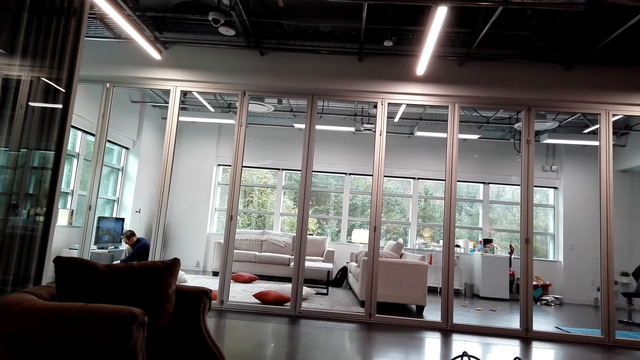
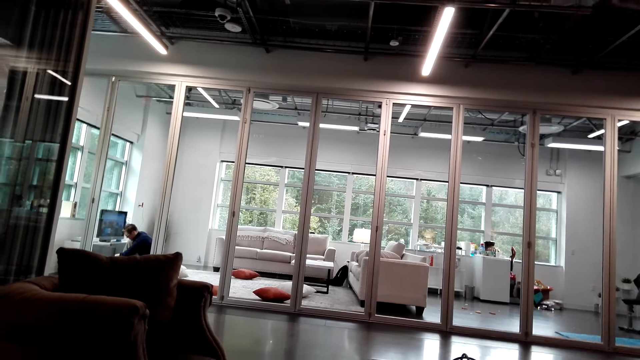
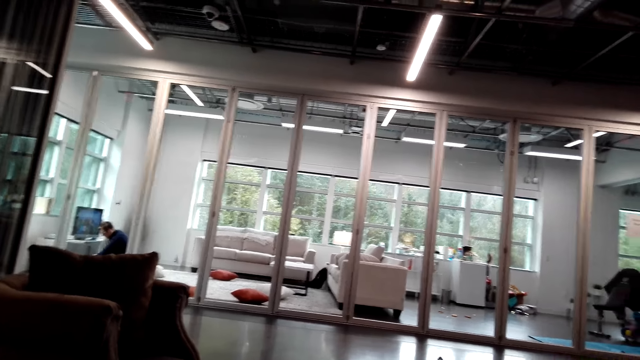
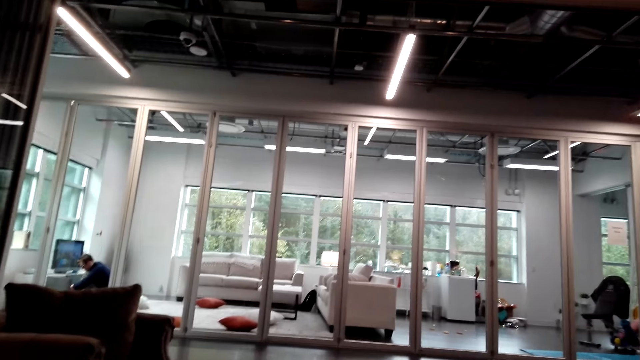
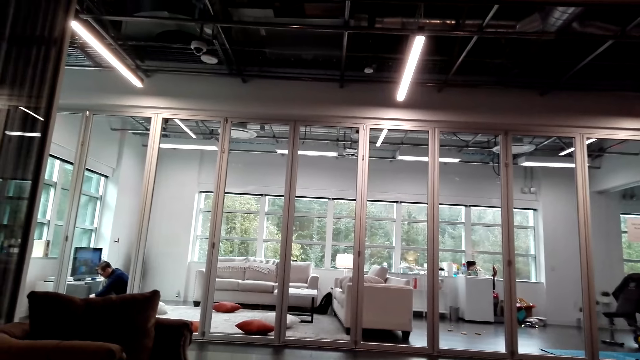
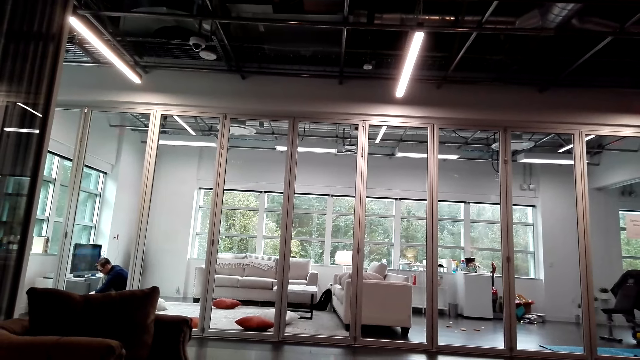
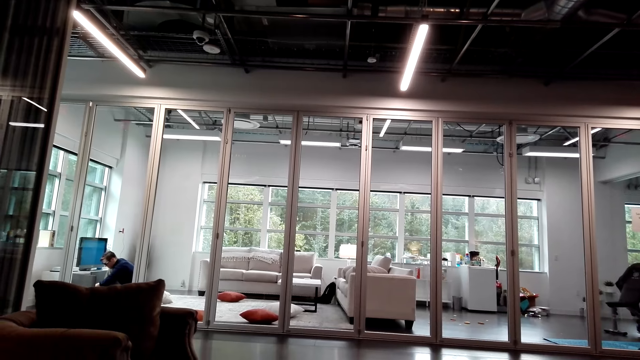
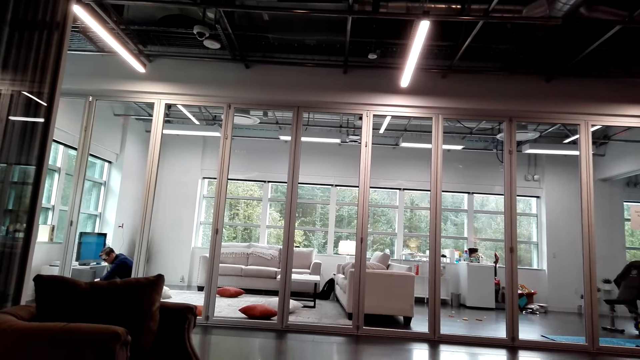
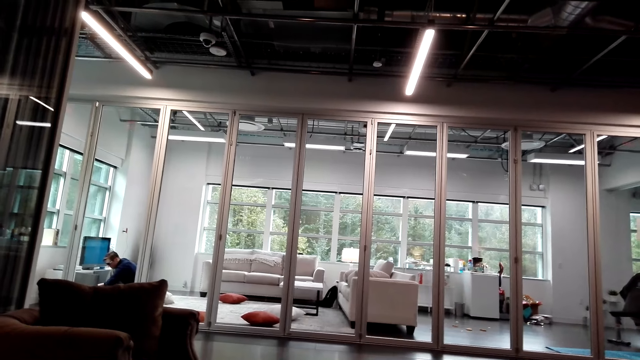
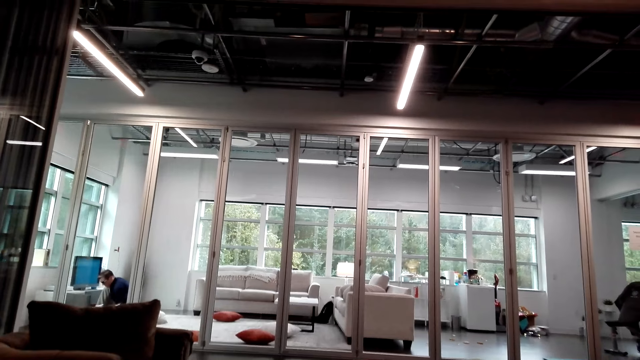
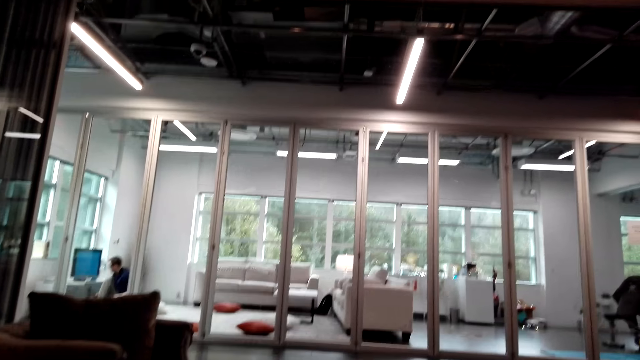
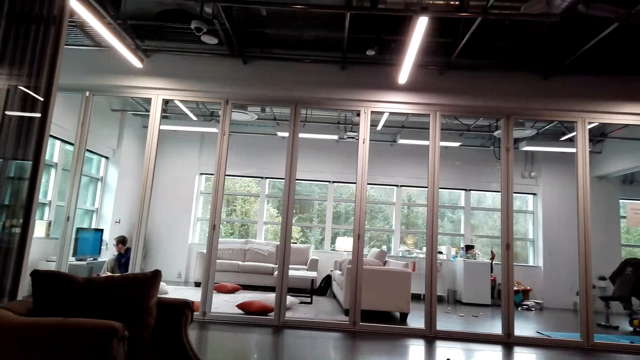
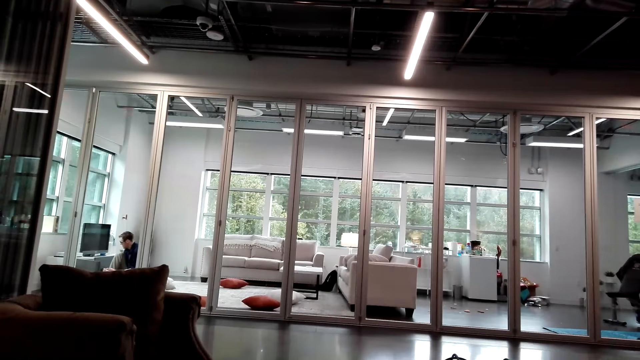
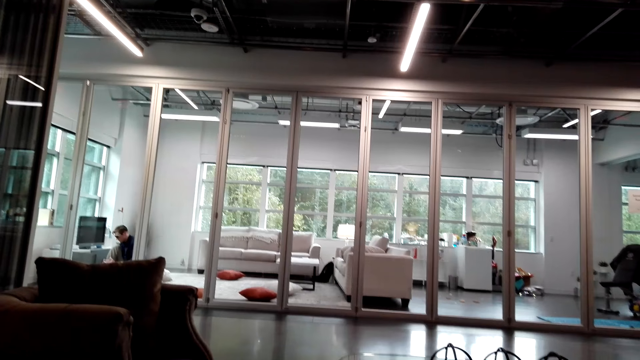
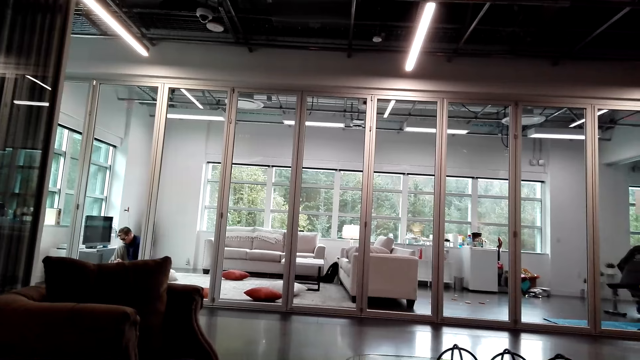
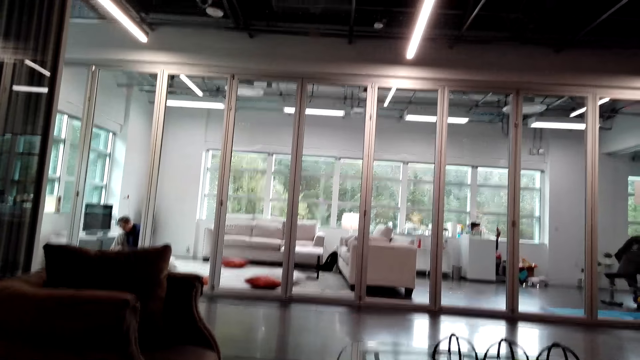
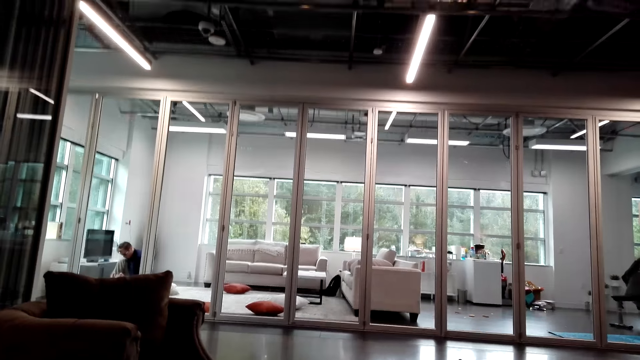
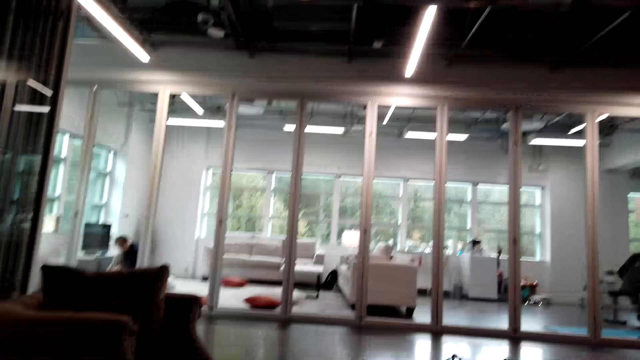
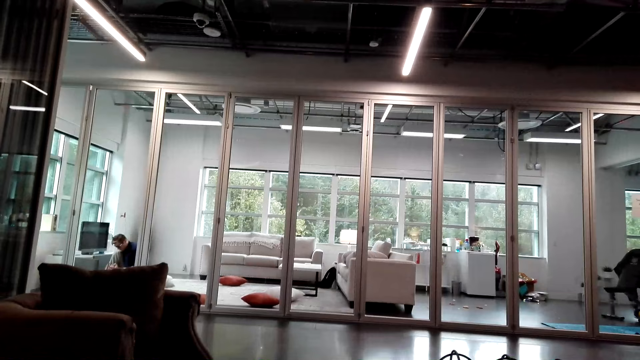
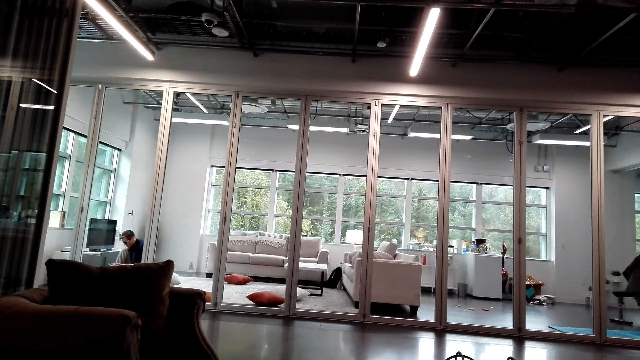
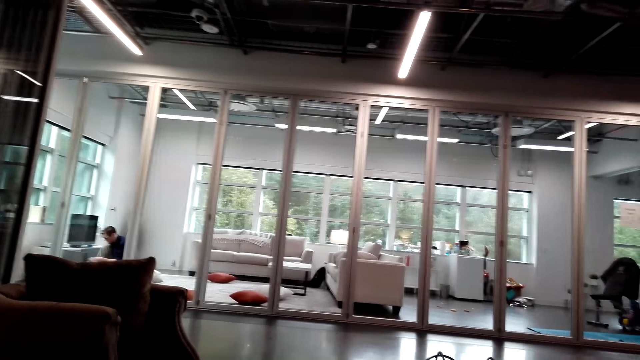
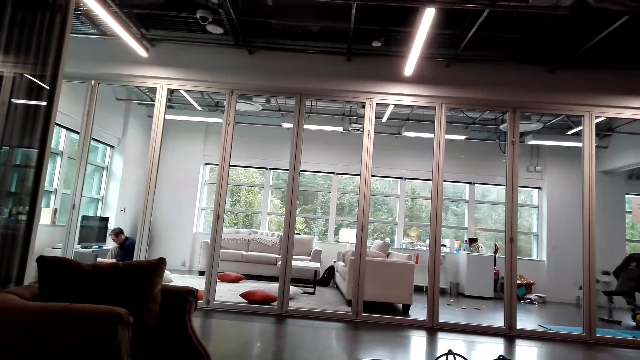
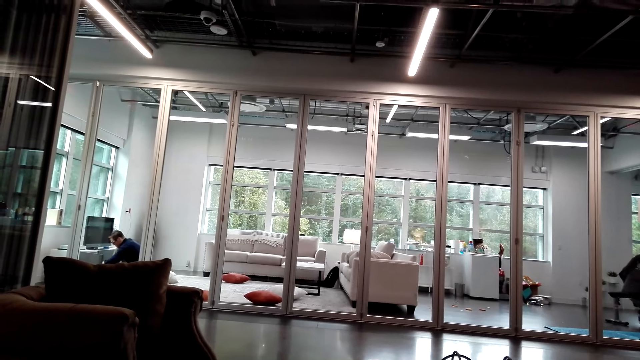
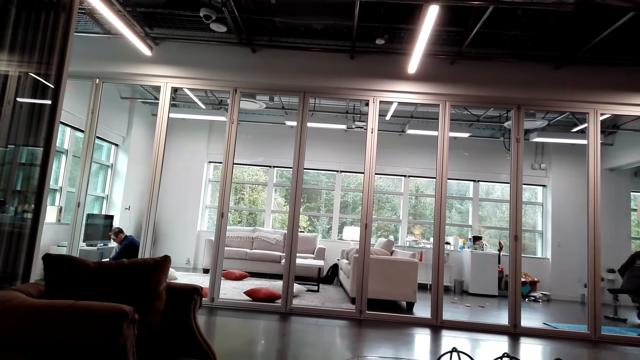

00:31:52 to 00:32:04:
The camera wearer talks with a person through the phone.

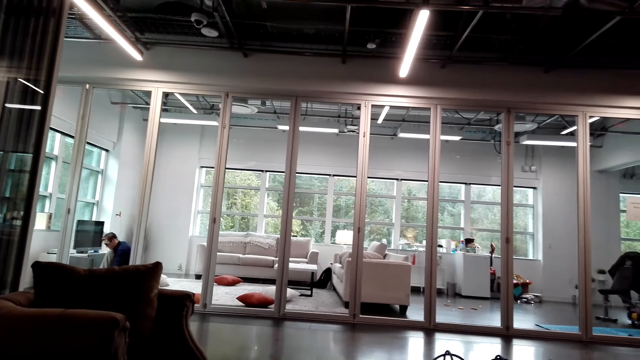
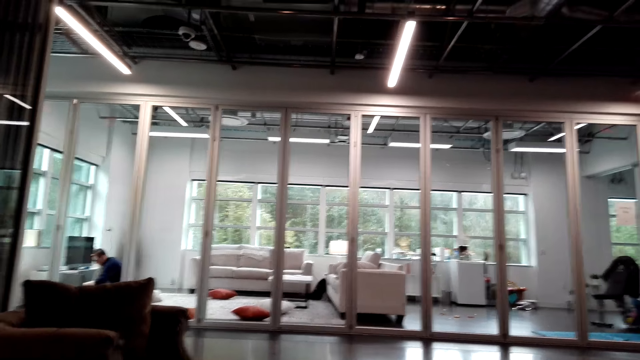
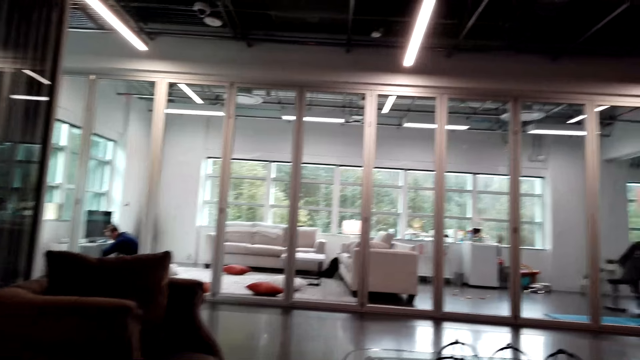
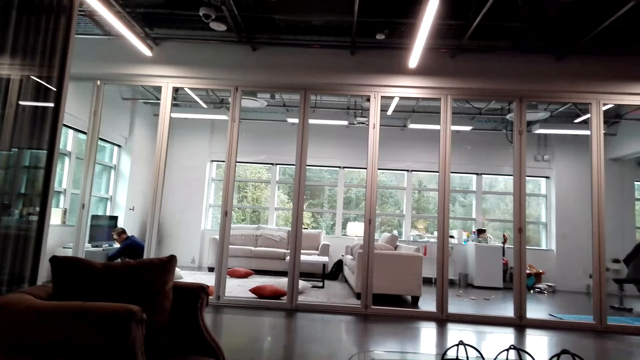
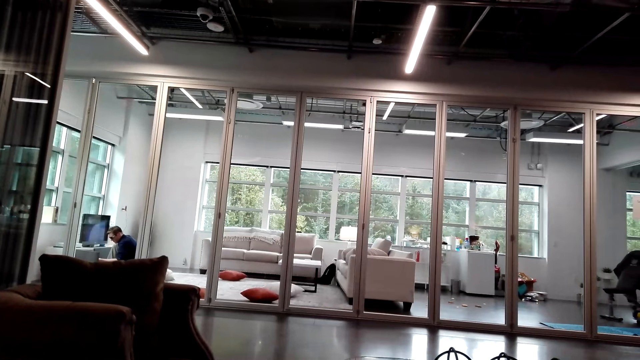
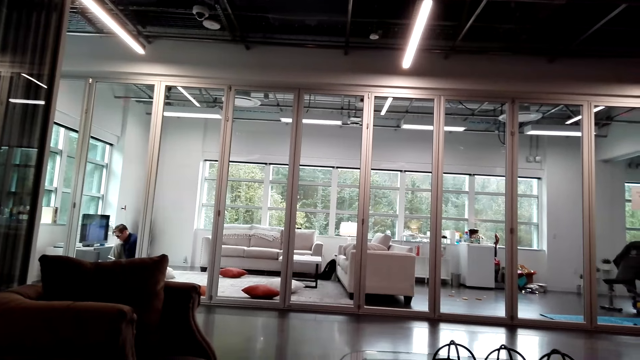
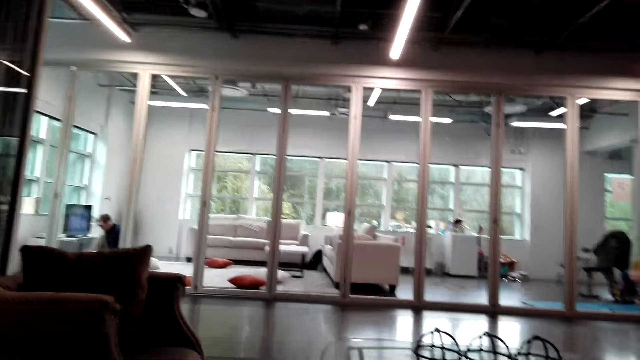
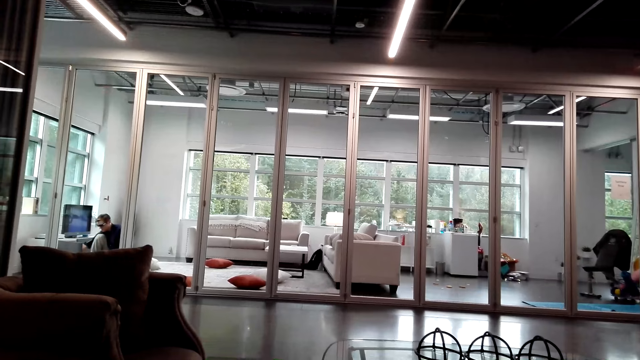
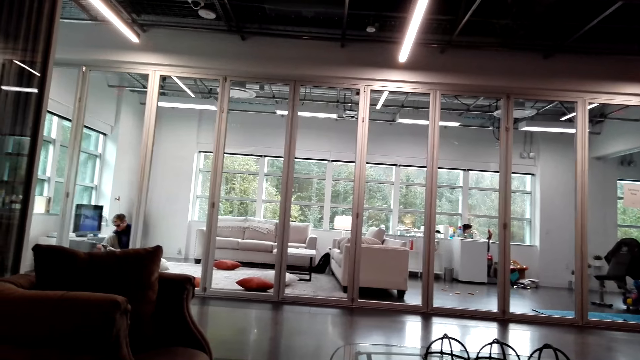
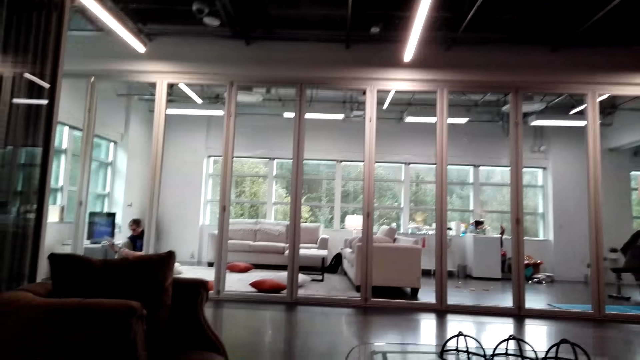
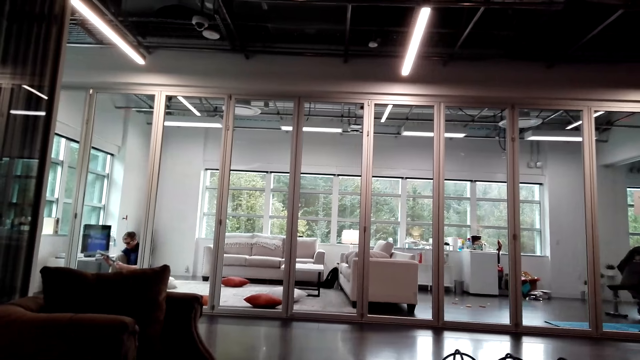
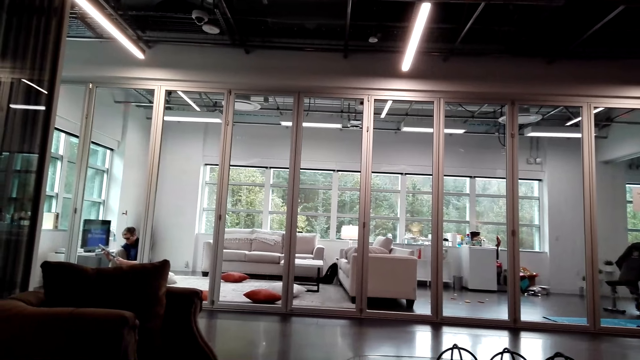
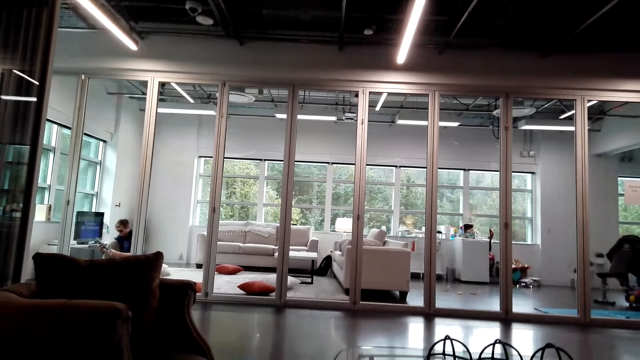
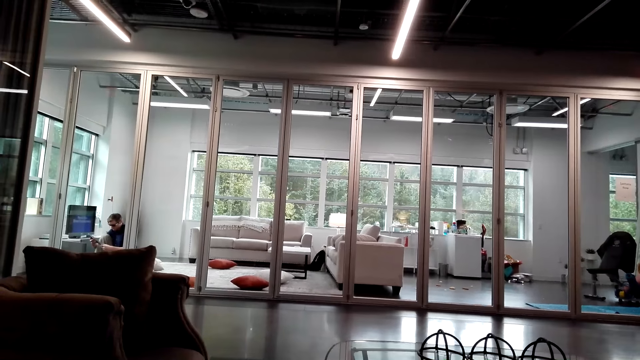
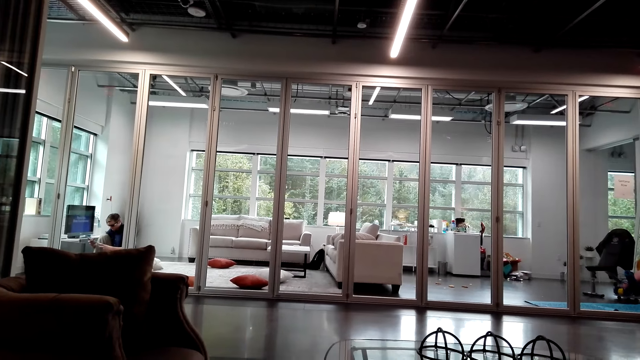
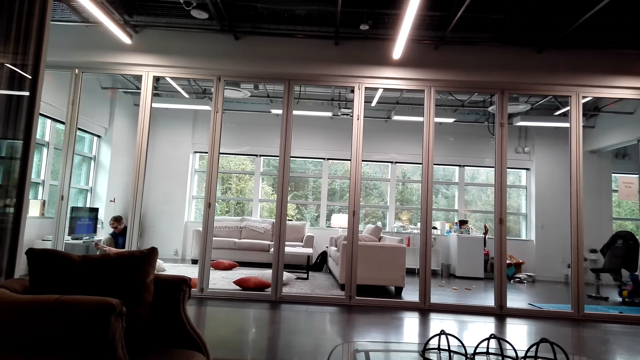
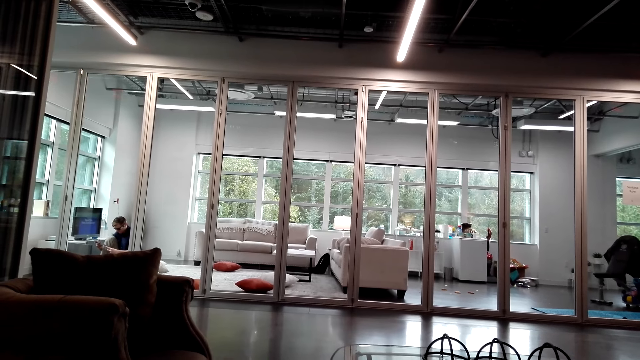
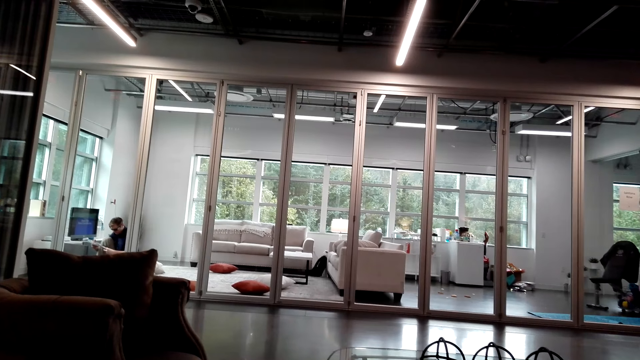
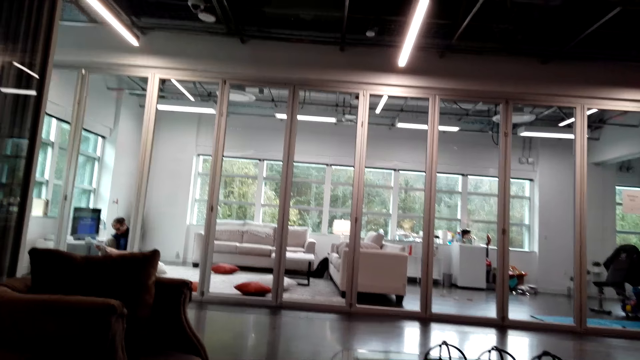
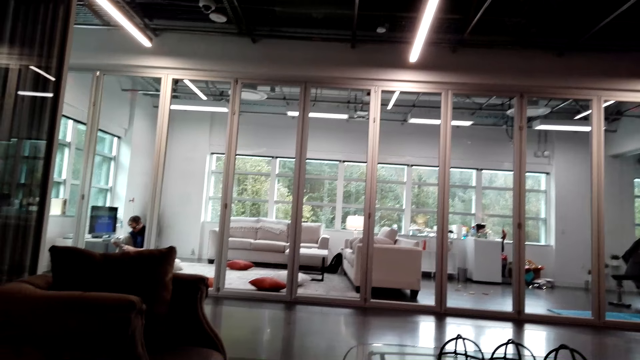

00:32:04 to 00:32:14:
A person talks with the camera wearer. The camera wearer talks with the person through the phone.
